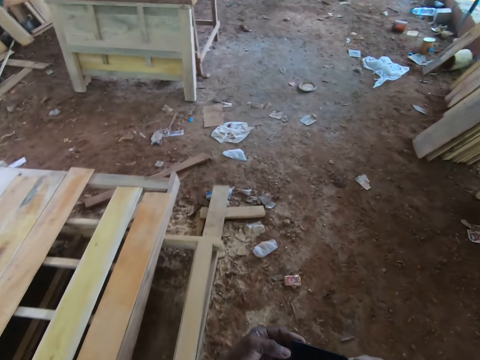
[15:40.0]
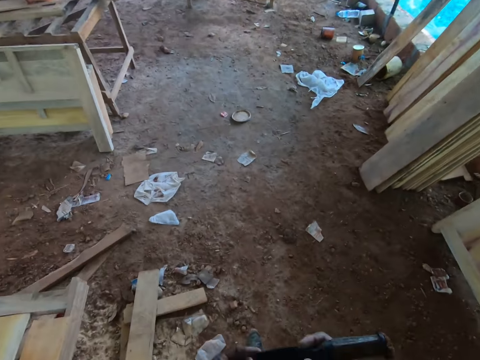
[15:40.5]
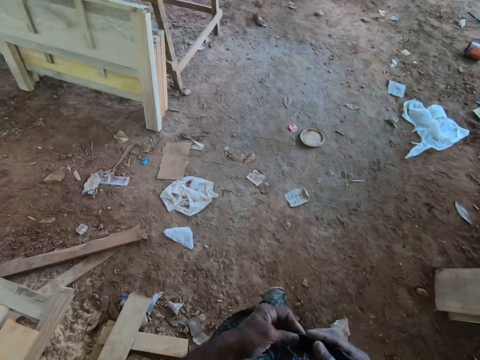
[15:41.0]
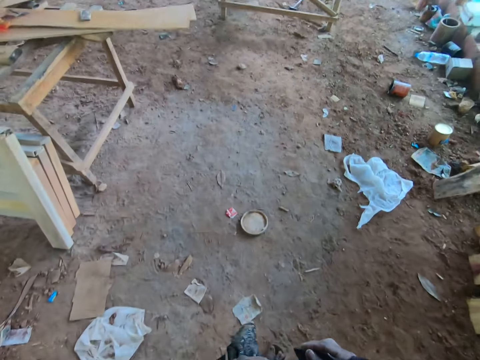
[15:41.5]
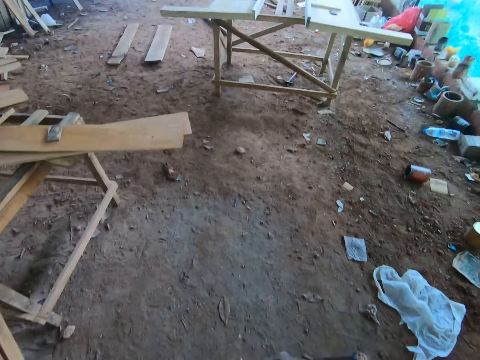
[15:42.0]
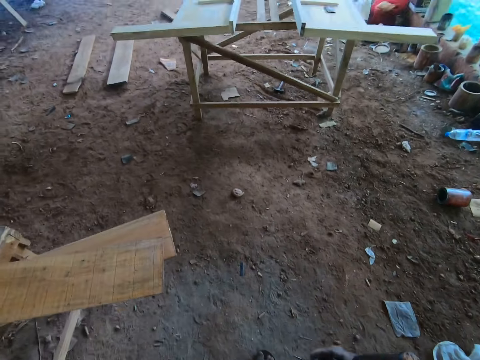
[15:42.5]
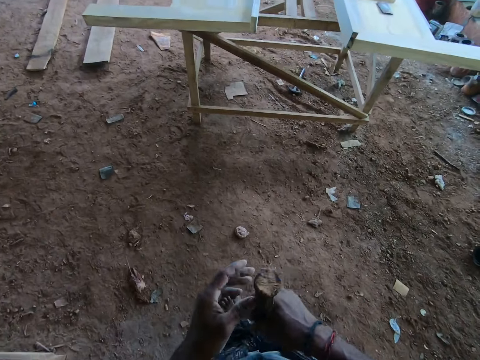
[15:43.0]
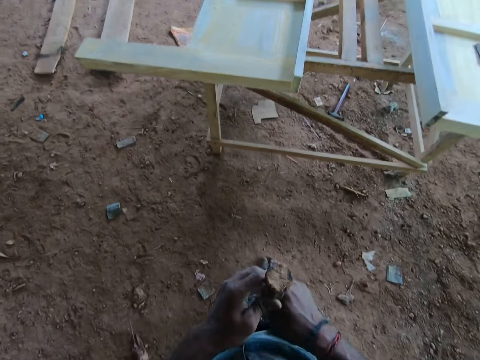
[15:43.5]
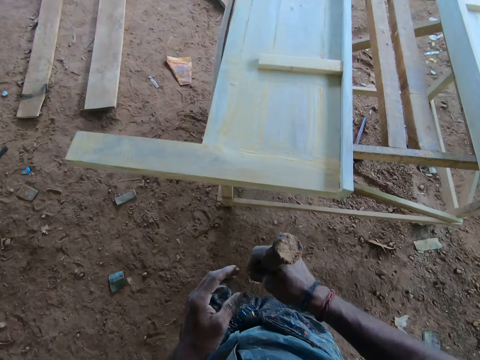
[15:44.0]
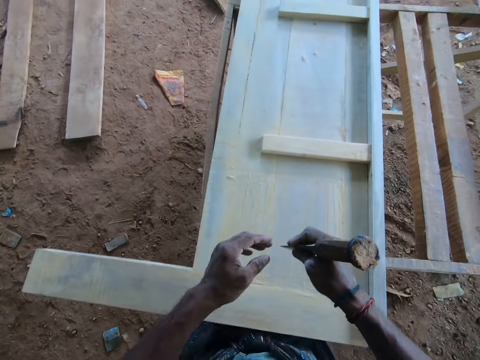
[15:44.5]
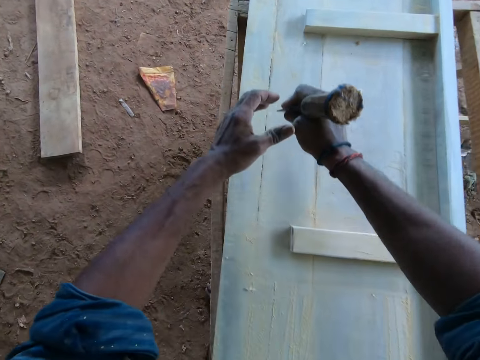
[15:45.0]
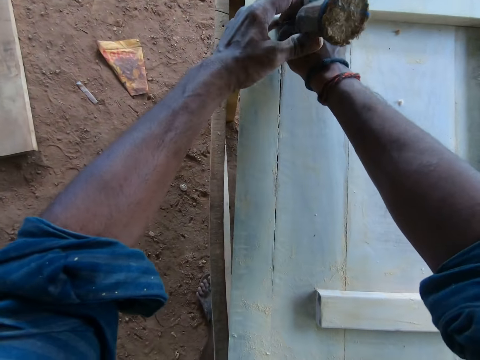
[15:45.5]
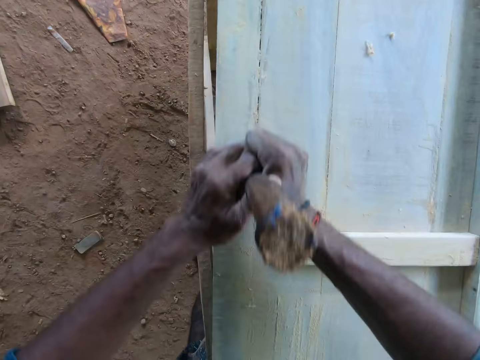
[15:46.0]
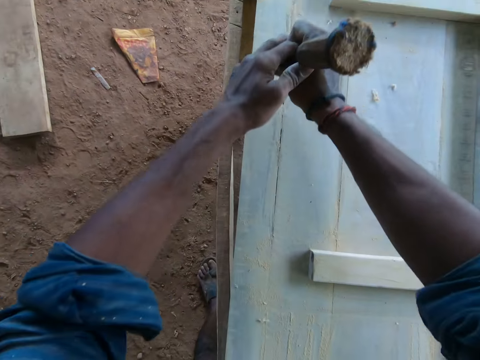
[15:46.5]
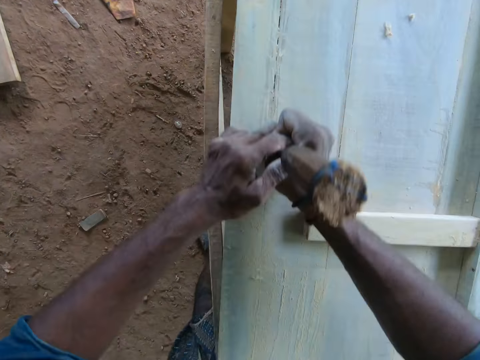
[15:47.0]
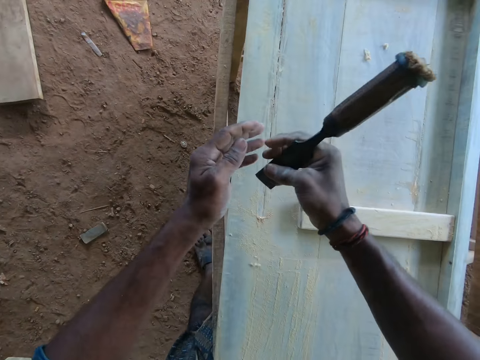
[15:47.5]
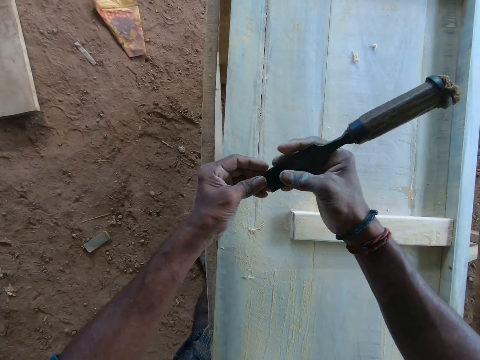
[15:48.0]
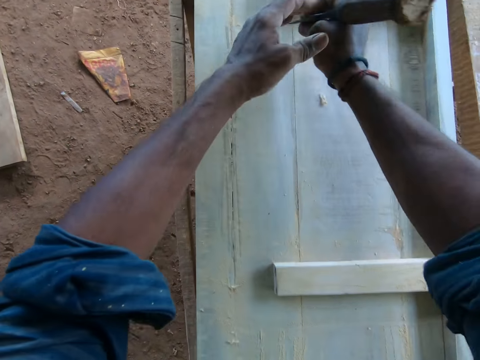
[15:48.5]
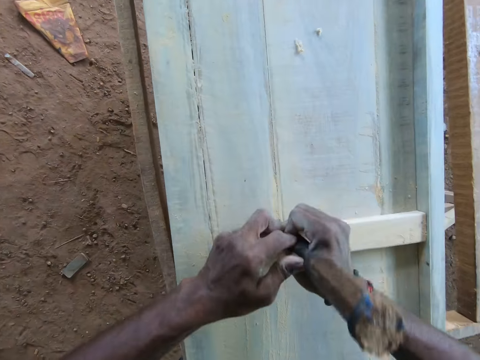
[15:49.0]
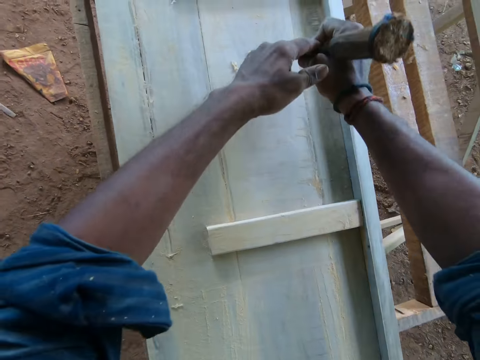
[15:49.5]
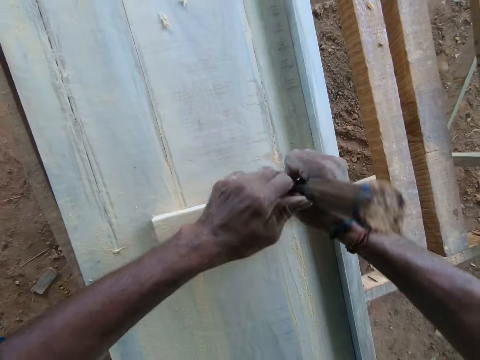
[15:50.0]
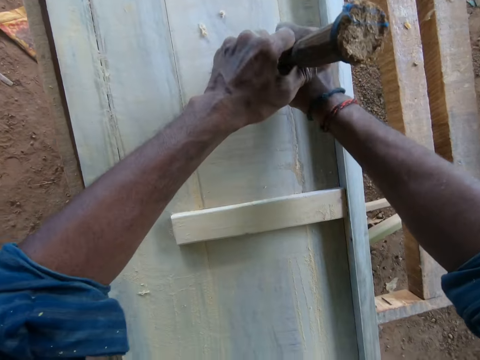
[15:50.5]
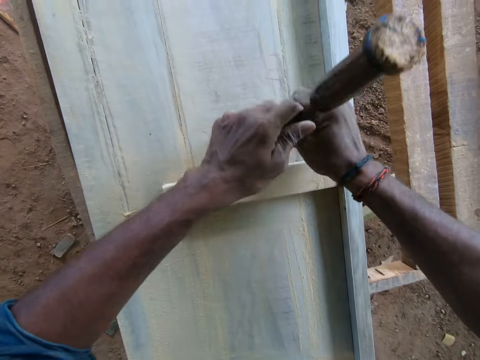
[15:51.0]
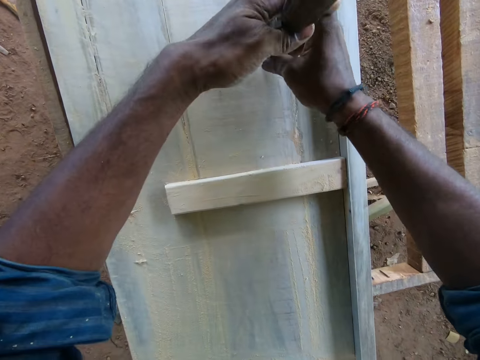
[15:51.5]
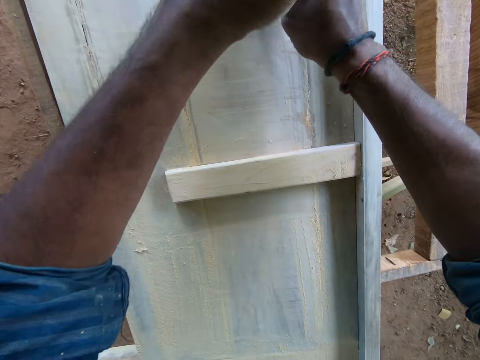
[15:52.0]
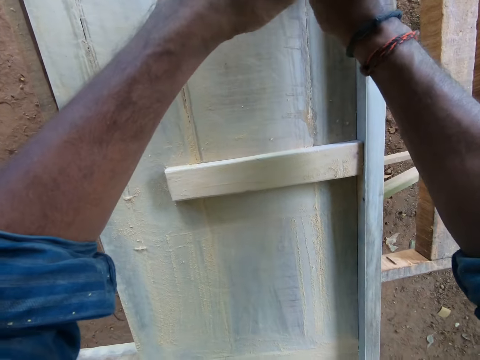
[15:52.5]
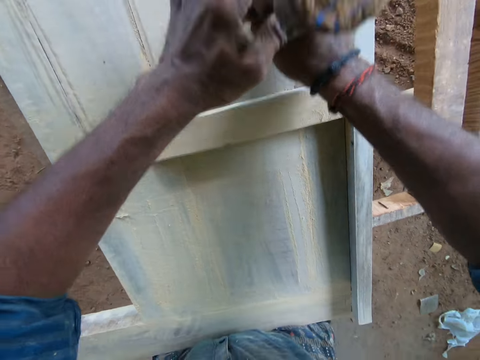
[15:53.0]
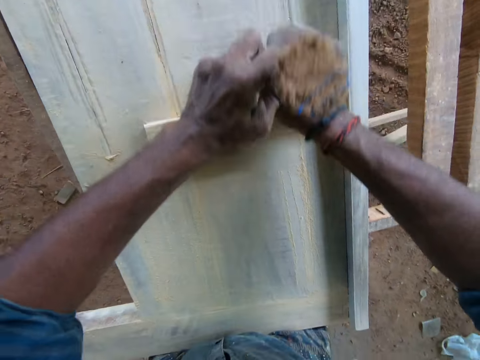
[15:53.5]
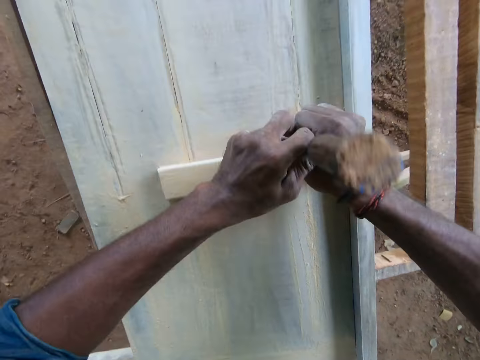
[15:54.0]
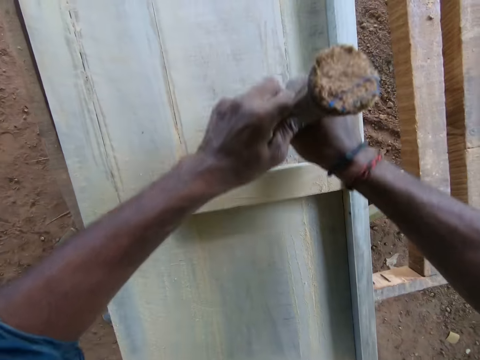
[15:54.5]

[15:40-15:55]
The camera wearer holds the chisel in his right hand. He touches the chisel in his right hand with his left hand. He scrapes the wooden frame on the worktable in between the line with the chisel in both hands. He touches the chisel in his right hand with his left hand. He scrapes the wooden frame on the worktable with the chisel in both hands.

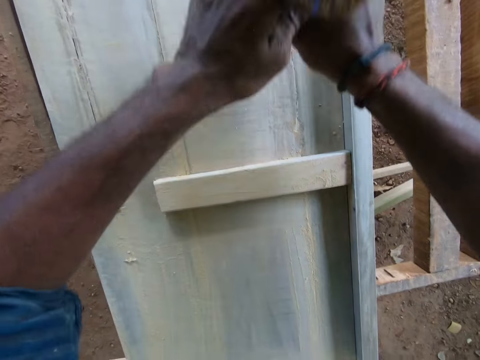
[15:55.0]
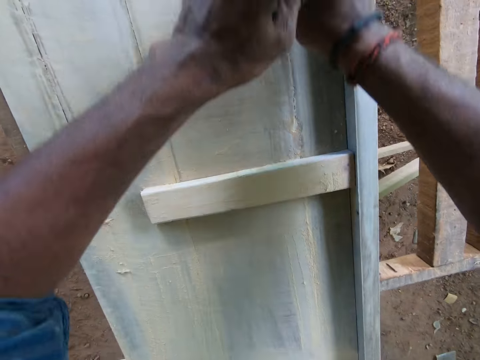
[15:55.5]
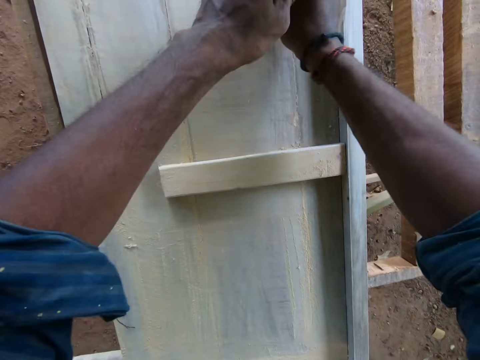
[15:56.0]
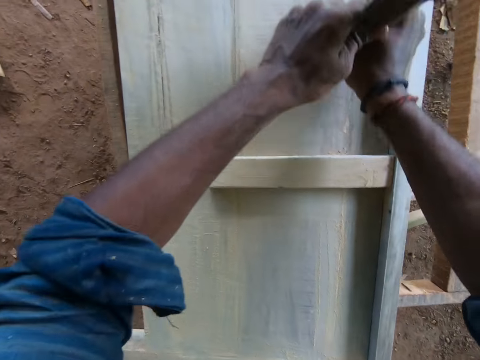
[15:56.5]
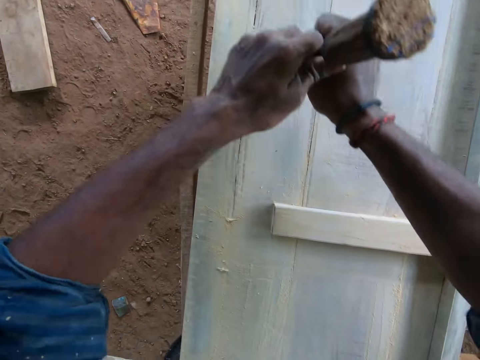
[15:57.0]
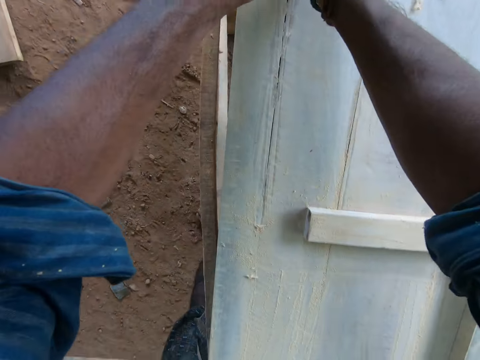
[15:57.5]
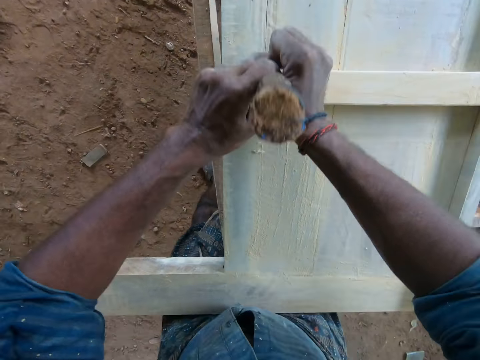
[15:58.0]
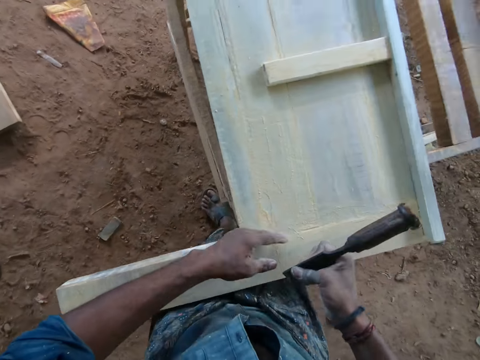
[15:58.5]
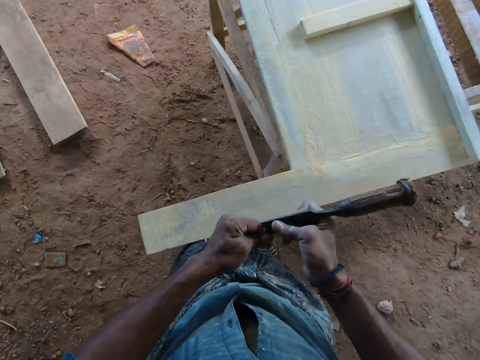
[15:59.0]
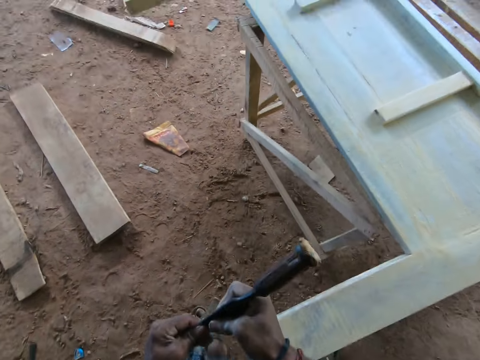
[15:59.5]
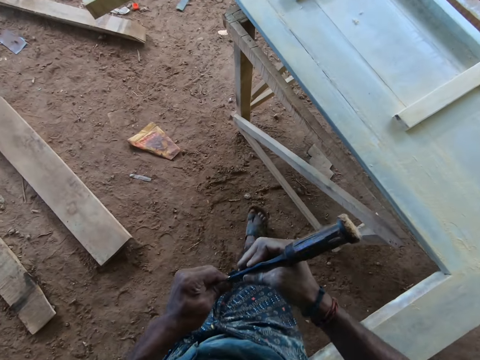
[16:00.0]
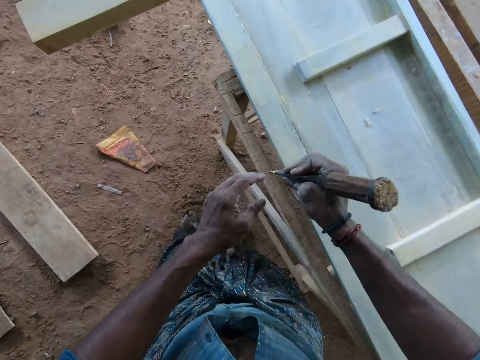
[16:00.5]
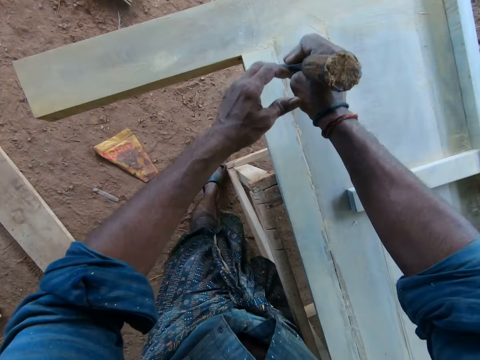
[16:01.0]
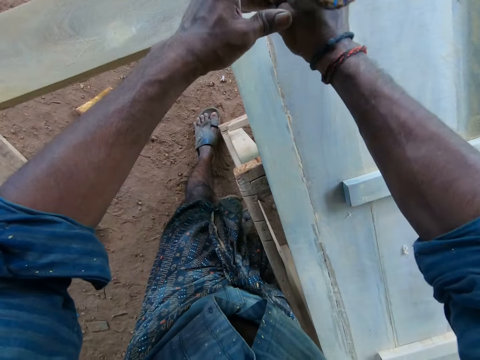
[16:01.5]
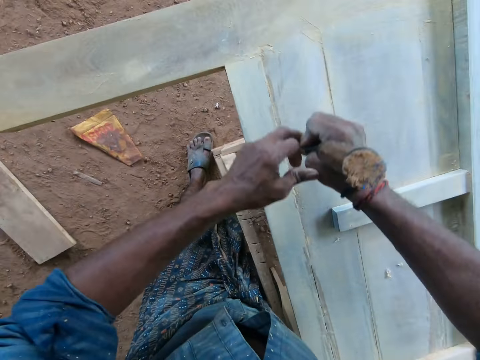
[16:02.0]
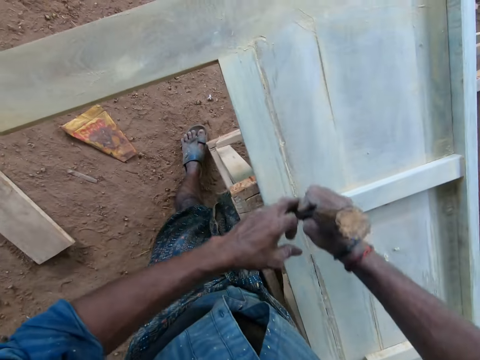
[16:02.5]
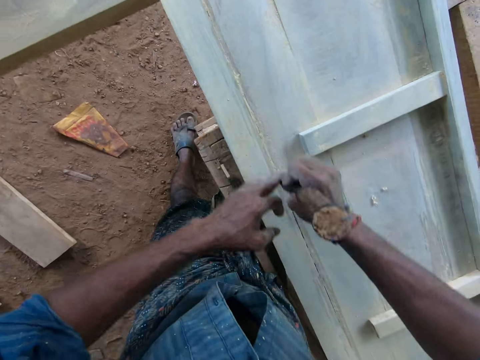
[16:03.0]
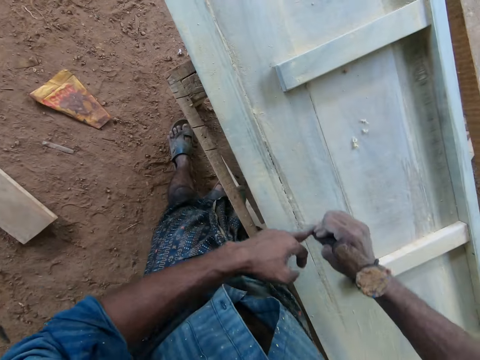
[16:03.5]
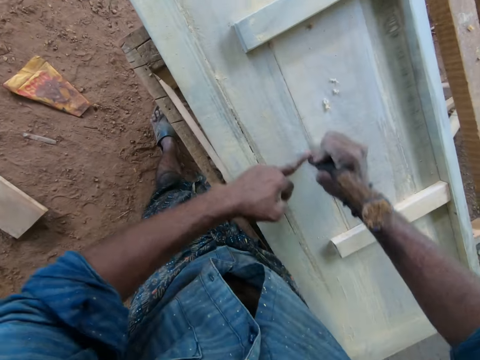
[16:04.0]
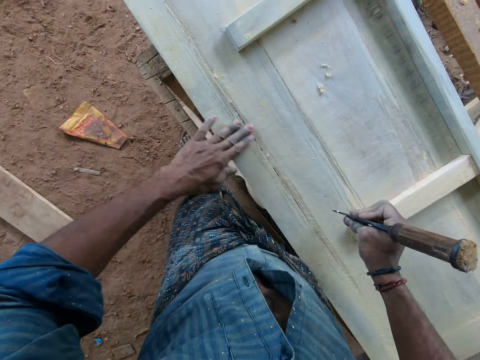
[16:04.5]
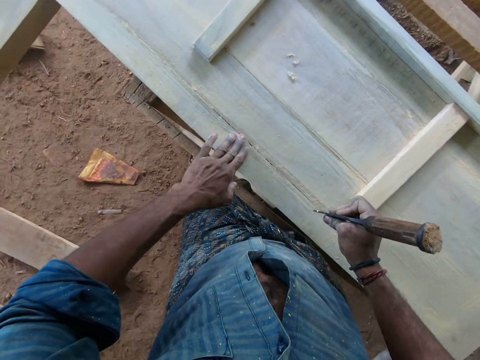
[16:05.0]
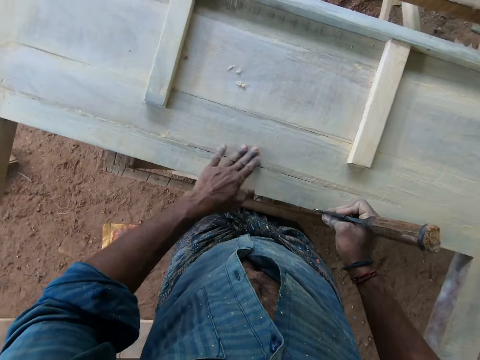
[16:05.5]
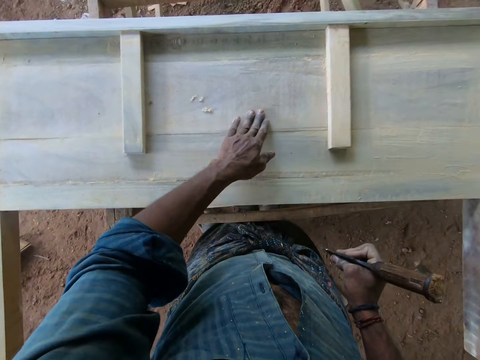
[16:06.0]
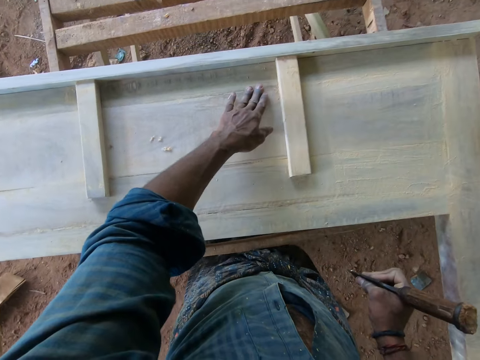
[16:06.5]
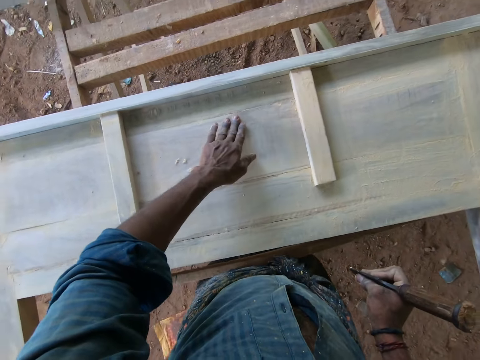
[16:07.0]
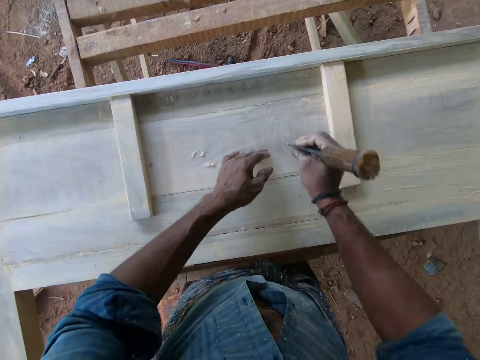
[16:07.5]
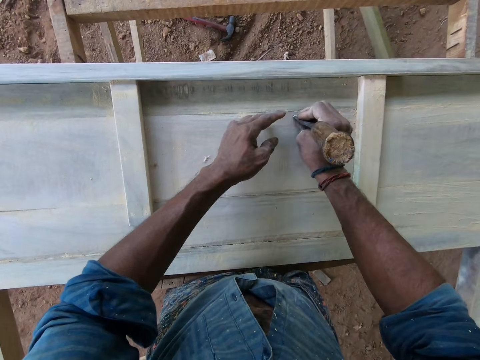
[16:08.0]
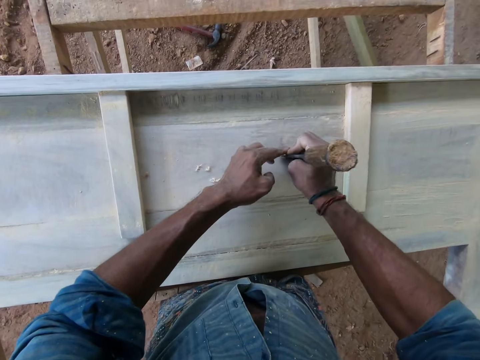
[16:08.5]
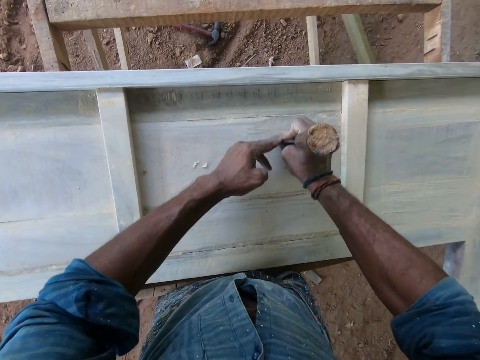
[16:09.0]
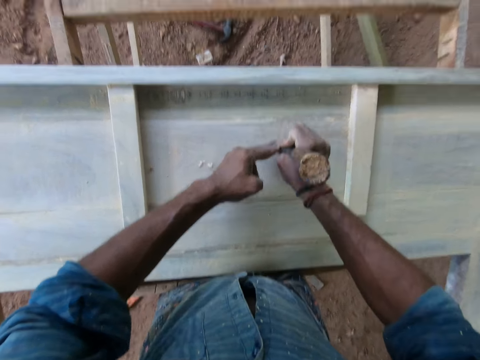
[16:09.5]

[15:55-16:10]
The camera wearer touches the chisel in his right hand with his left hand. He removes a wood particle on something. He scrapes the wooden frame on the worktable in between the line with the chisel in both hands. He rubs his left hand on the wooden frame. He touches the wood. He places the chisel in his right hand on the wooden frame. He scrapes the wooden frame on the worktable with the chisel in both hands.
